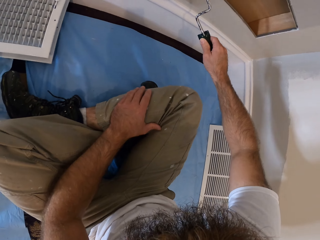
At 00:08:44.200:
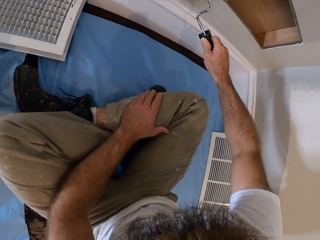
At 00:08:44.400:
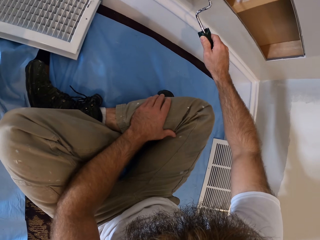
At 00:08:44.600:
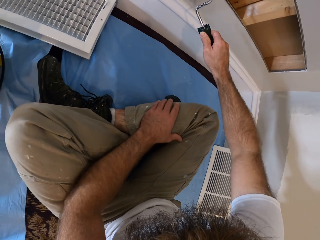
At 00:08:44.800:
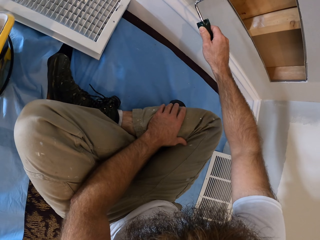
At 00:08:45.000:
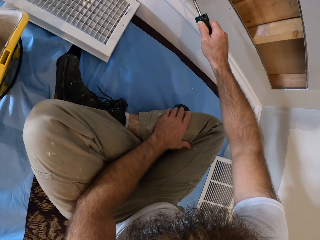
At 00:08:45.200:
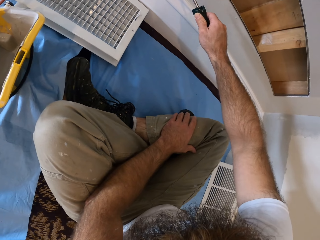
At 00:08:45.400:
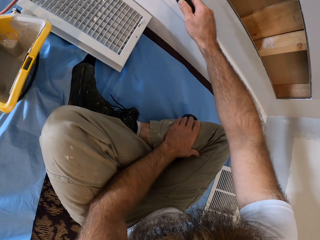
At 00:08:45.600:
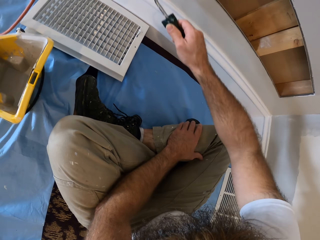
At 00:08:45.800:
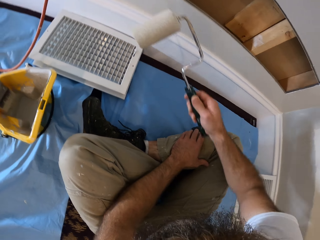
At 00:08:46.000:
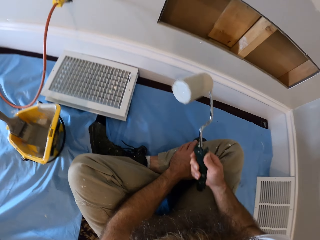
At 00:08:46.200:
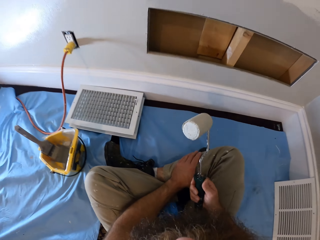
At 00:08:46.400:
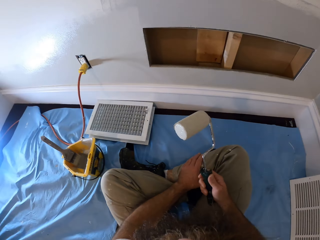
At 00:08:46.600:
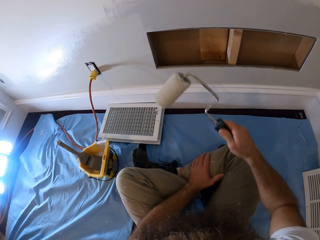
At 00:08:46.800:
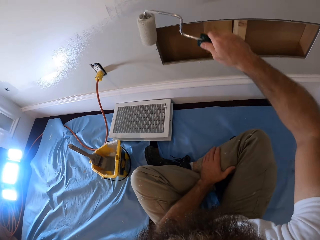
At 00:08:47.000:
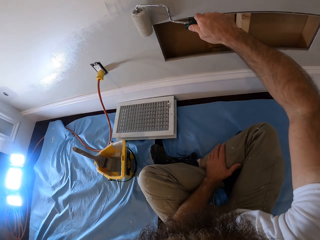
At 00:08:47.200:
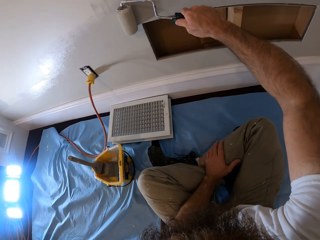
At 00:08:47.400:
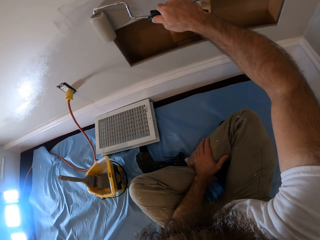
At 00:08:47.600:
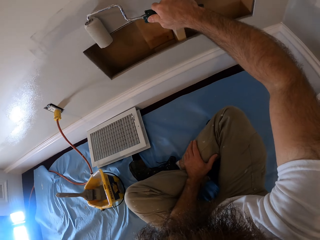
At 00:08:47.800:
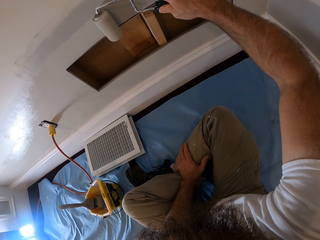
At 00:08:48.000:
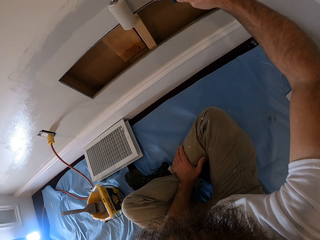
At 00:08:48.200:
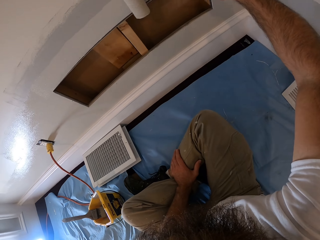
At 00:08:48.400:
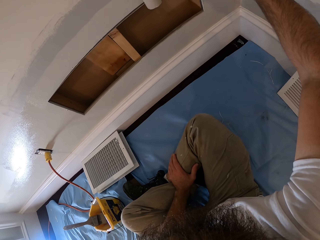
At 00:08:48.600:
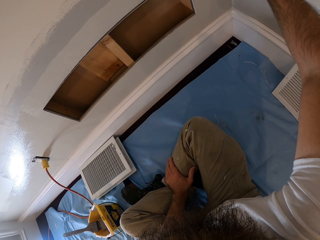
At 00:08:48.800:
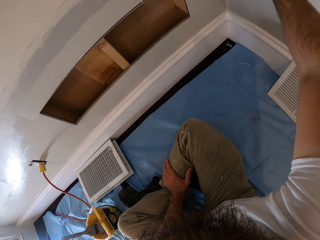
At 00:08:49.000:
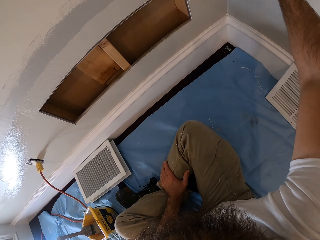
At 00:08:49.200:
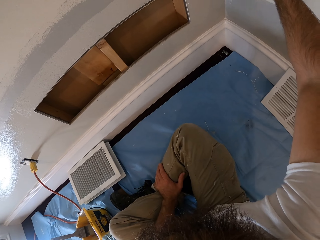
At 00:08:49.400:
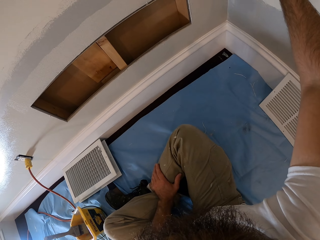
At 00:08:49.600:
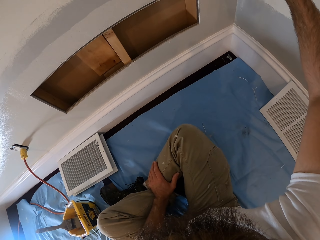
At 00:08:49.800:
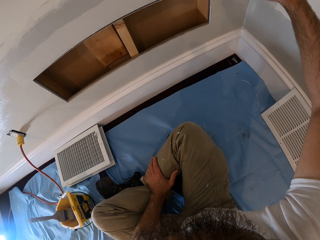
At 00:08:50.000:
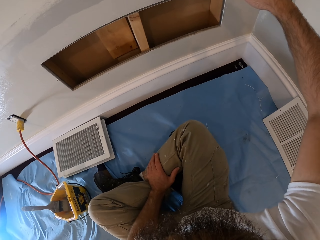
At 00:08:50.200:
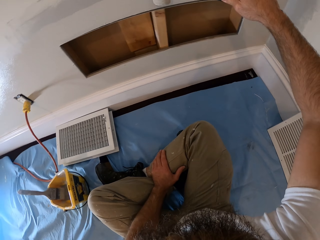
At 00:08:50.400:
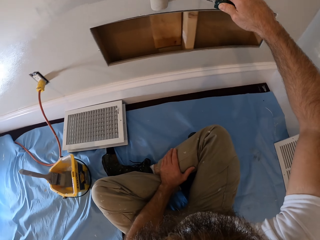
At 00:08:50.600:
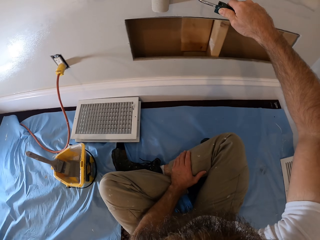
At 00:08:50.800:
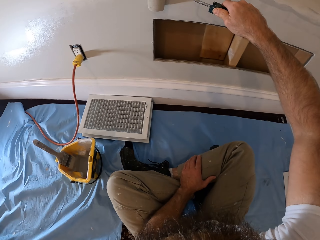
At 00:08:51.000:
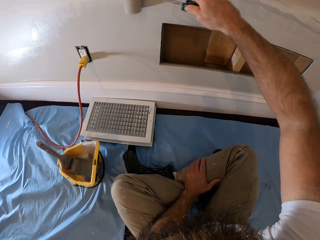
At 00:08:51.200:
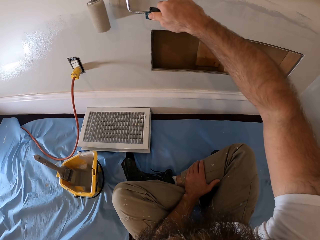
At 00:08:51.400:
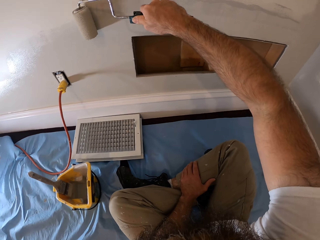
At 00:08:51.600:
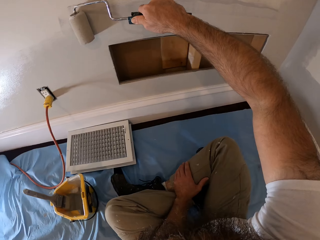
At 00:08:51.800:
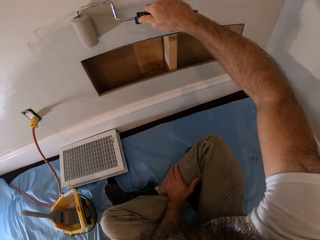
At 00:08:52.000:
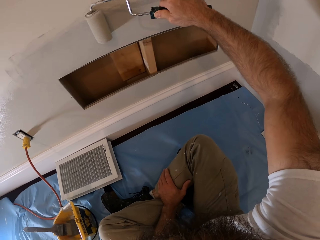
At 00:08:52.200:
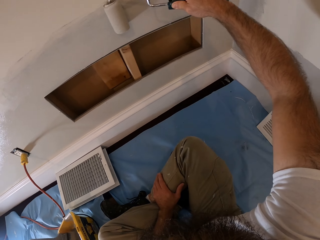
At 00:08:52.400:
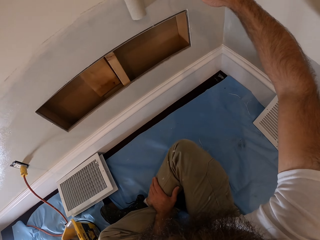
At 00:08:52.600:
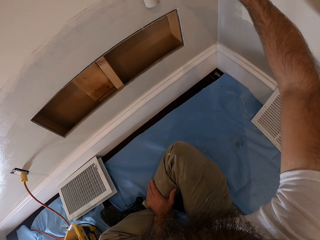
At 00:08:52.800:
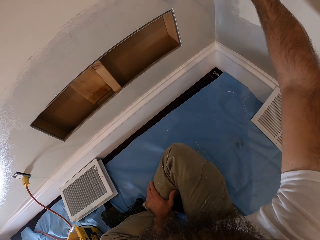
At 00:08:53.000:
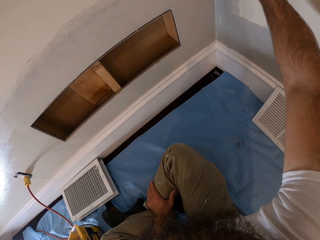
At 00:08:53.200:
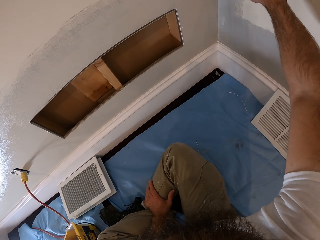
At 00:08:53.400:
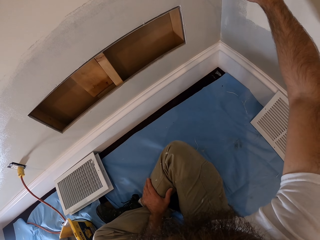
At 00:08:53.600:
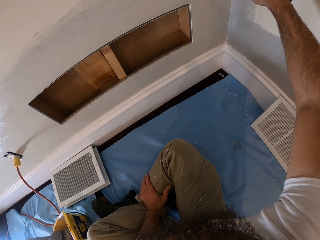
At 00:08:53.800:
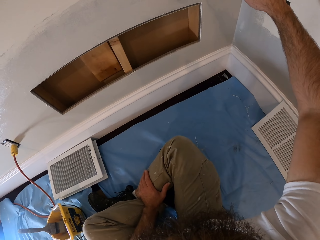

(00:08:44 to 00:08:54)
The camera wearer removes the roller brush from the wall with his right hand. He paints the wall with the roller brush in his right hand.

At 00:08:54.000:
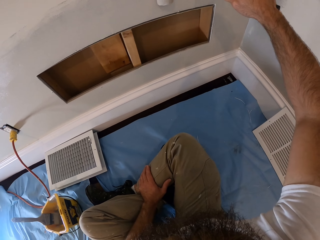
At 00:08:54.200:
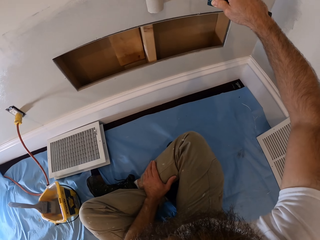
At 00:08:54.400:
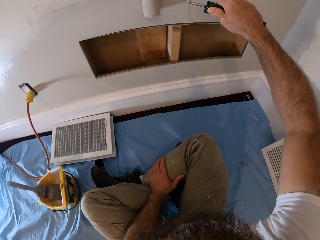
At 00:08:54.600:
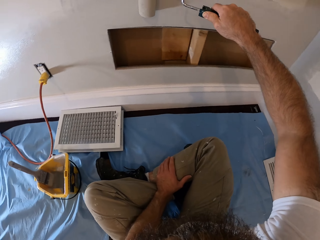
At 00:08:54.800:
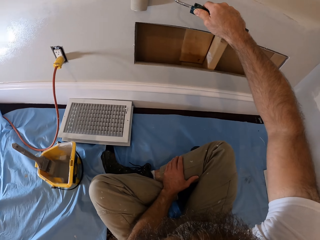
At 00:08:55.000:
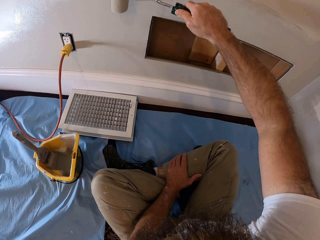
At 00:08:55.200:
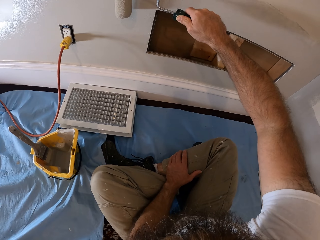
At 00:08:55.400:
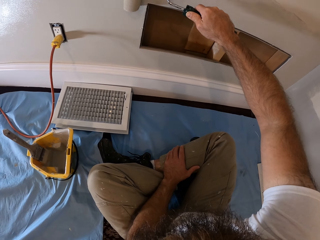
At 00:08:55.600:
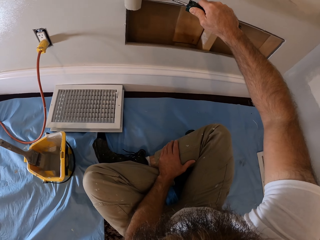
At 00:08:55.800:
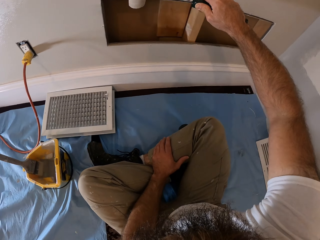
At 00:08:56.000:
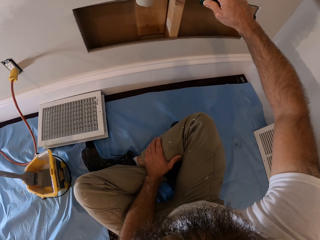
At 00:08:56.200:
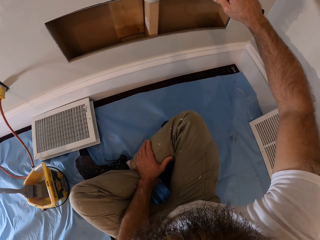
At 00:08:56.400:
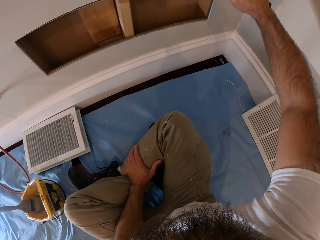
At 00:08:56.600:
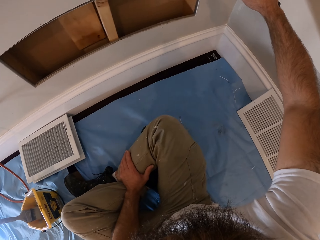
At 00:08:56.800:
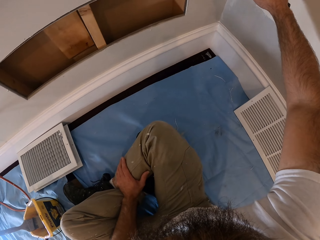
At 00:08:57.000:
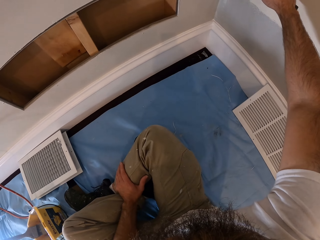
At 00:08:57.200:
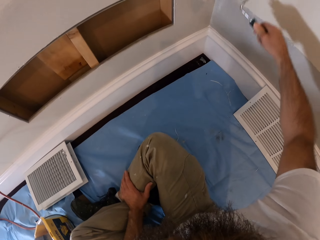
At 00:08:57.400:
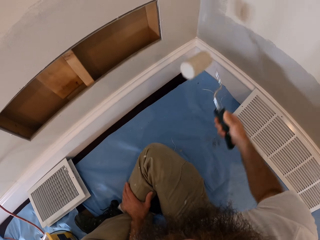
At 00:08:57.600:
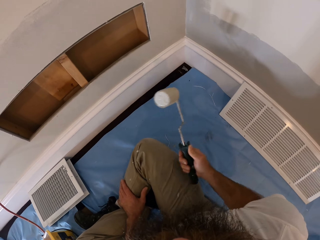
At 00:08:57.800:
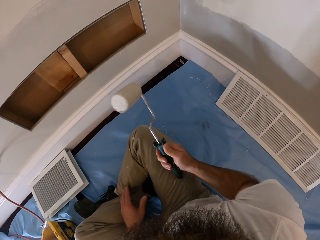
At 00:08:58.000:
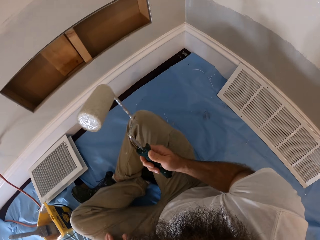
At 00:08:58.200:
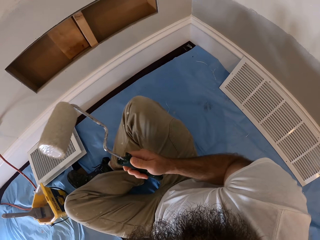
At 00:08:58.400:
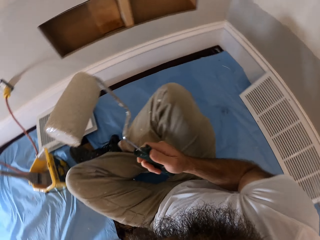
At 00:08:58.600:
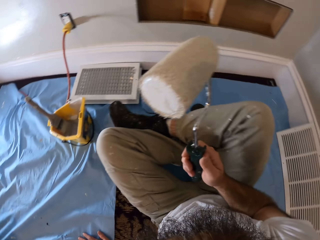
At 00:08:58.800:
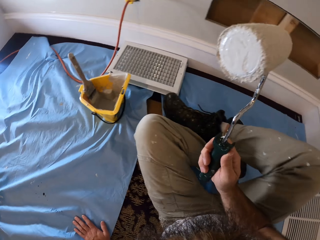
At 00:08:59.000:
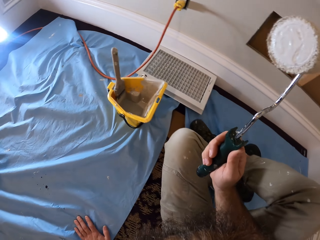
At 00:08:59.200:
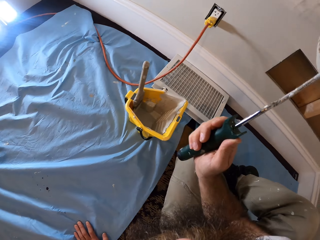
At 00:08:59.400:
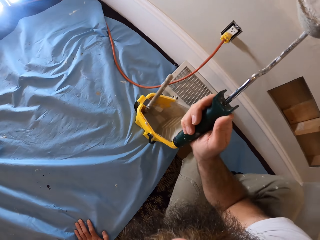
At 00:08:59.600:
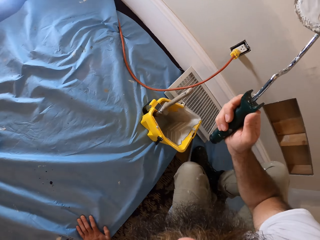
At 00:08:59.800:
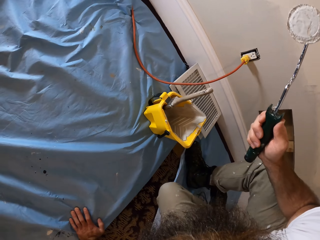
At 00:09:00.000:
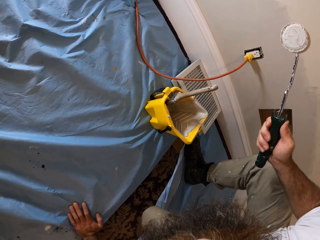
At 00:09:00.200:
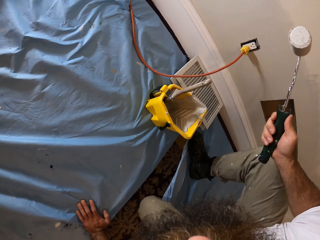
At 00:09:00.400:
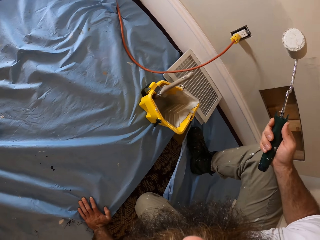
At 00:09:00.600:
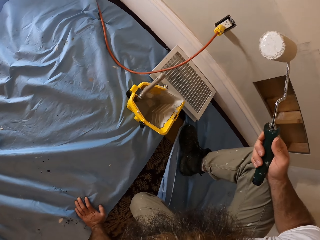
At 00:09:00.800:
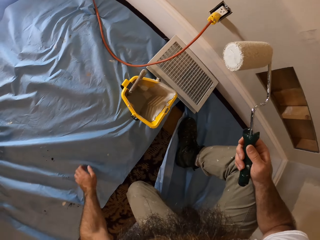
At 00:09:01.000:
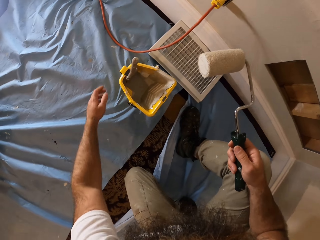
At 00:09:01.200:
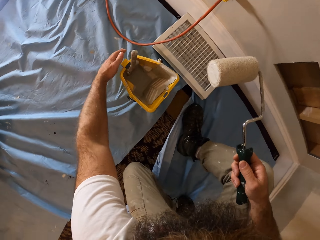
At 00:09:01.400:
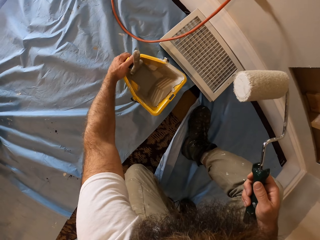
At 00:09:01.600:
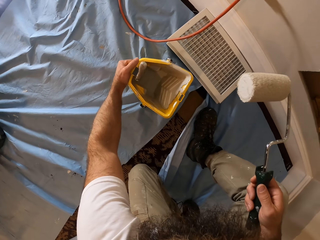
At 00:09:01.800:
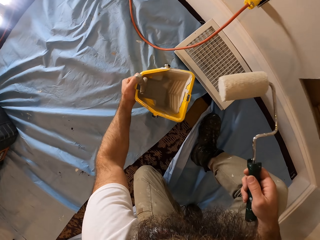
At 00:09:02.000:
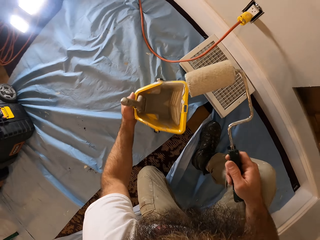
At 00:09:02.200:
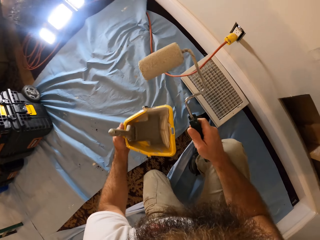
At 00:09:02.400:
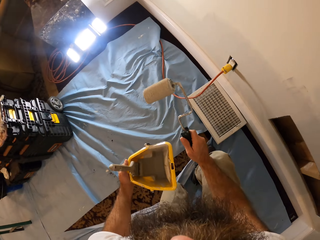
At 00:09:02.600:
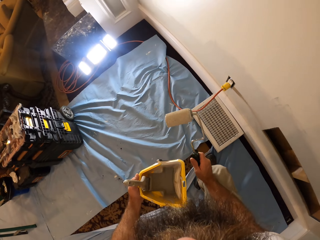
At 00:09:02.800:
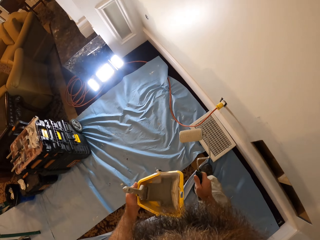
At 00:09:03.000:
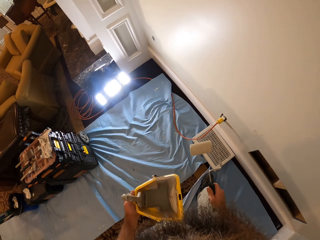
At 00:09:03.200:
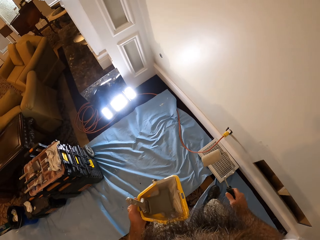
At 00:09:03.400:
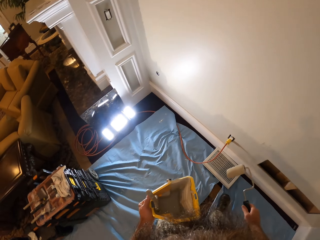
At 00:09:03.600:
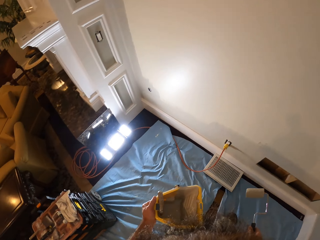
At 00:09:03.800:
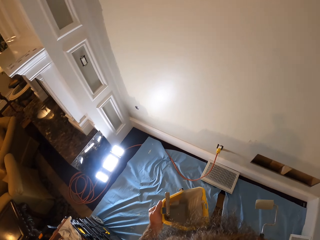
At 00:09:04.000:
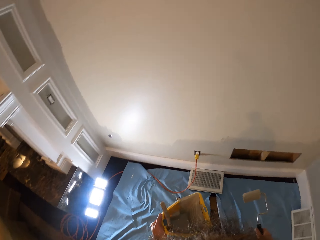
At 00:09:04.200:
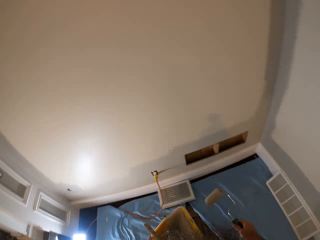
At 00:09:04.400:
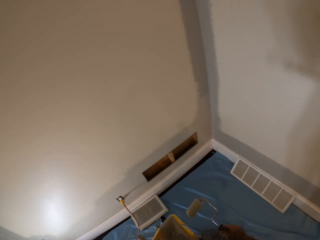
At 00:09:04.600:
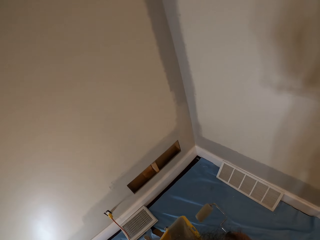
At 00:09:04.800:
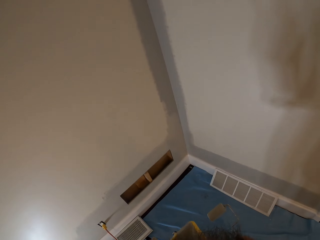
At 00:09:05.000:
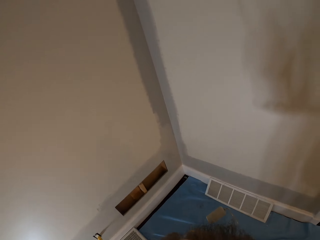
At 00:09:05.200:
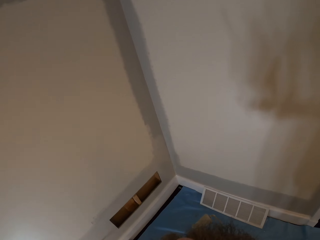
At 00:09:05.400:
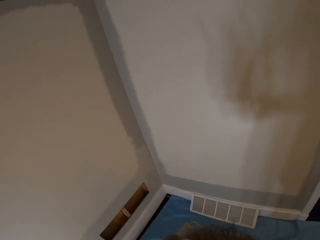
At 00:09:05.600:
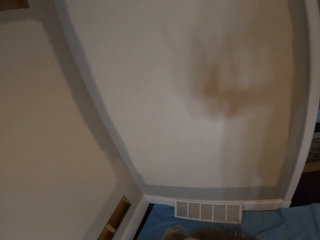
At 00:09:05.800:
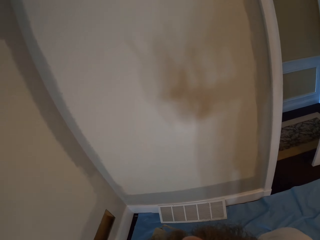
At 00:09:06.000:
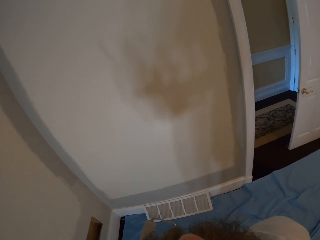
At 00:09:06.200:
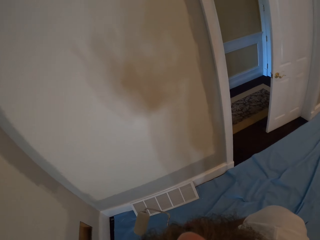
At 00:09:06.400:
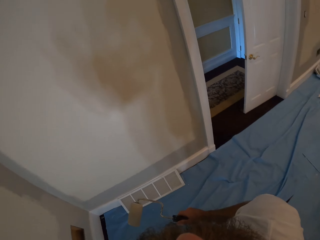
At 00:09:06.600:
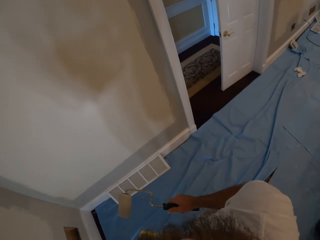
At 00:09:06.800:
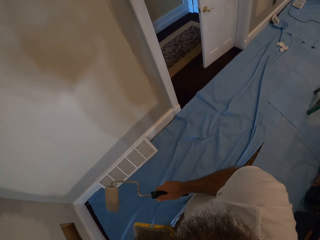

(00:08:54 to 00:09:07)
The camera wearer removes the roller brush from the wall with his right hand. He stops. He paints the wall. He picks up the paint bucket from the floor with his left hand. He moves.
